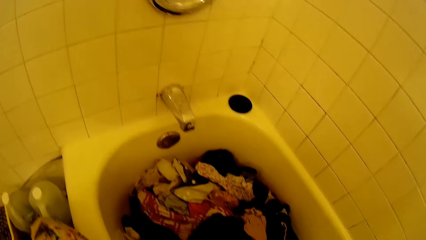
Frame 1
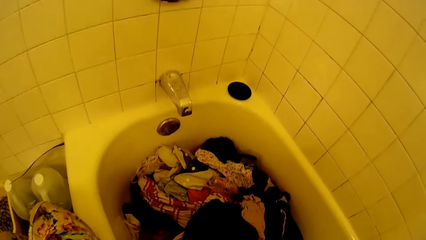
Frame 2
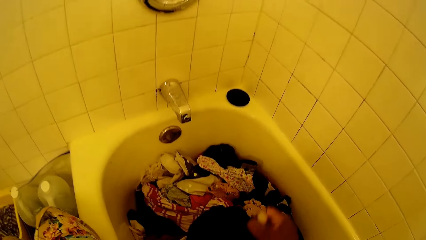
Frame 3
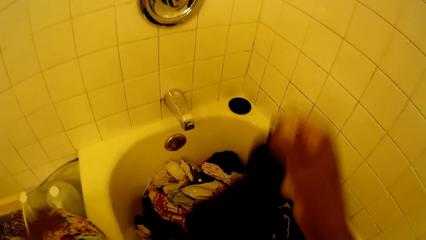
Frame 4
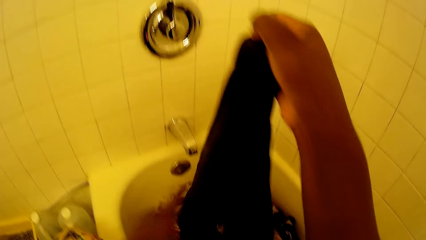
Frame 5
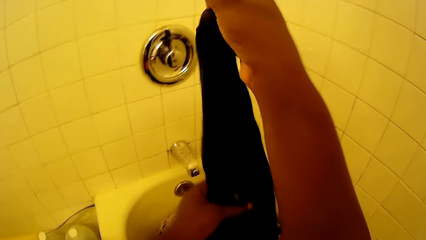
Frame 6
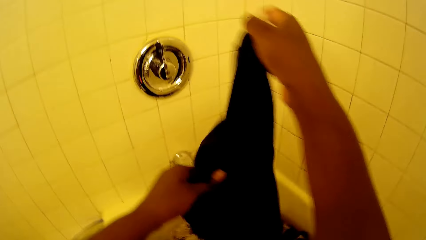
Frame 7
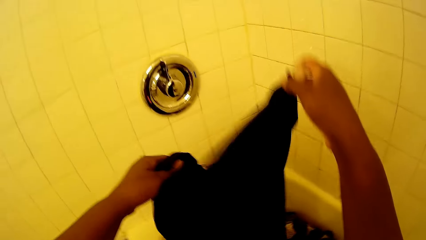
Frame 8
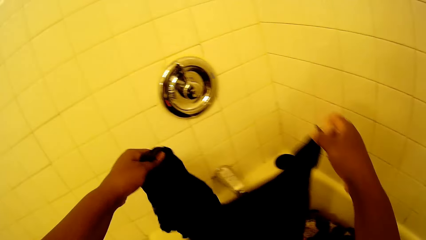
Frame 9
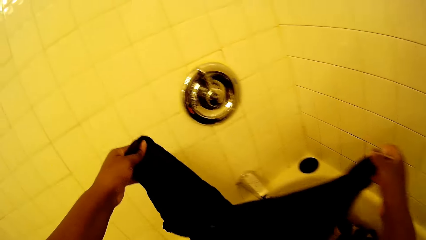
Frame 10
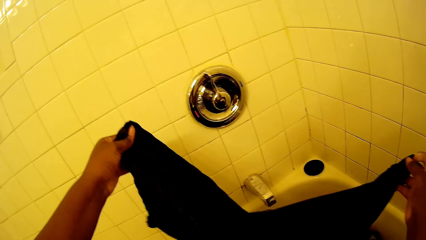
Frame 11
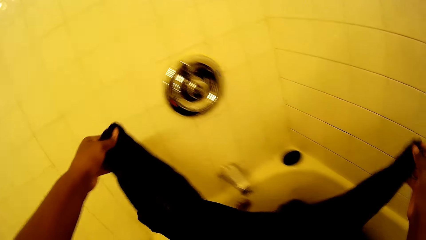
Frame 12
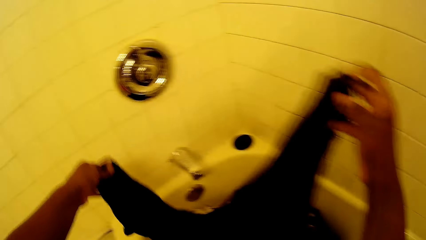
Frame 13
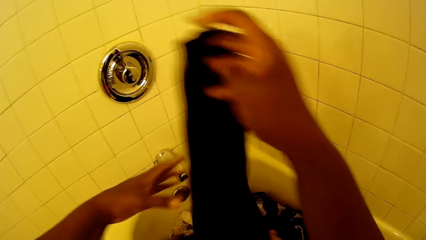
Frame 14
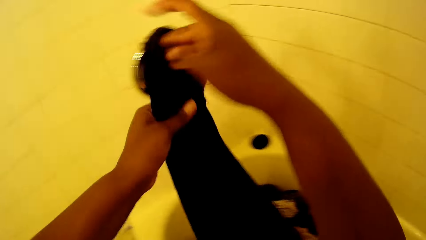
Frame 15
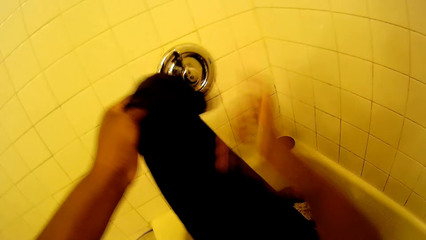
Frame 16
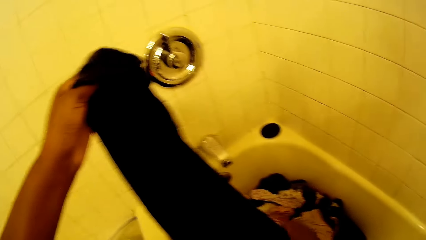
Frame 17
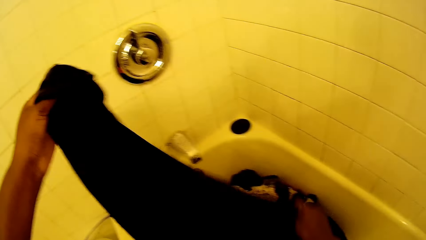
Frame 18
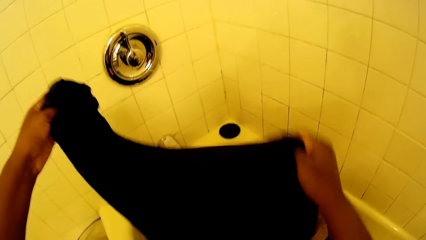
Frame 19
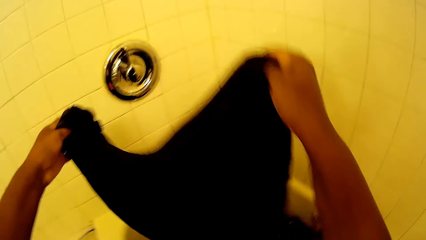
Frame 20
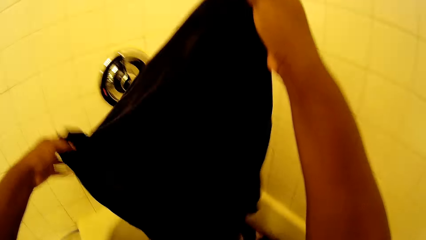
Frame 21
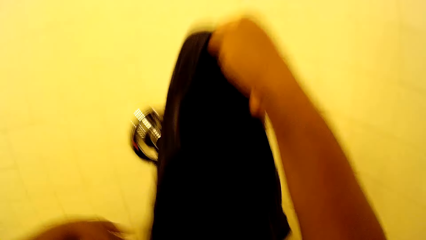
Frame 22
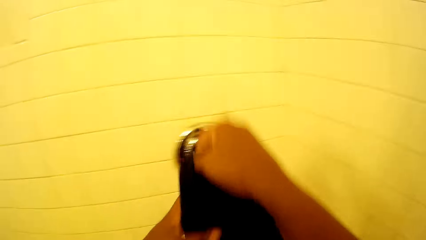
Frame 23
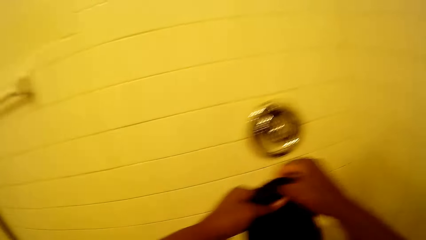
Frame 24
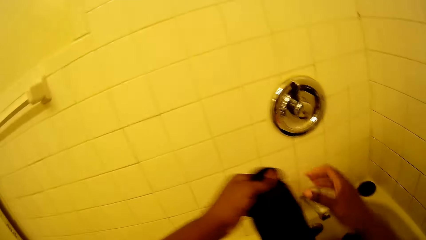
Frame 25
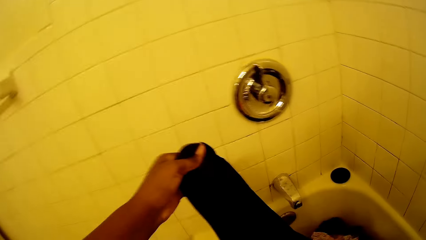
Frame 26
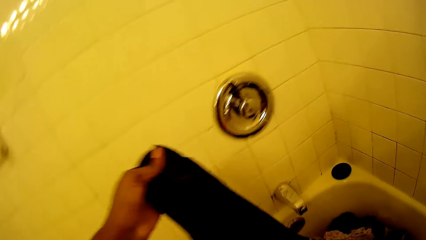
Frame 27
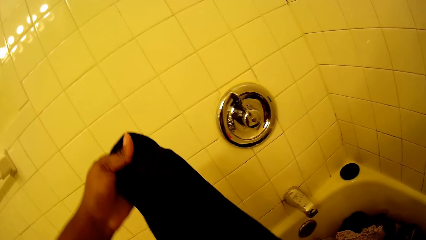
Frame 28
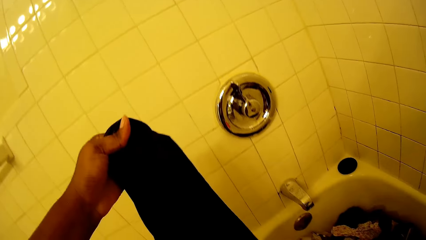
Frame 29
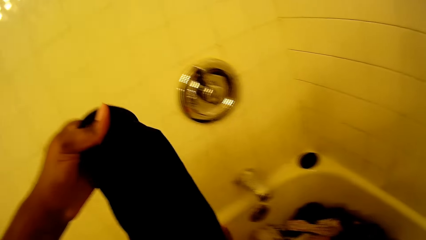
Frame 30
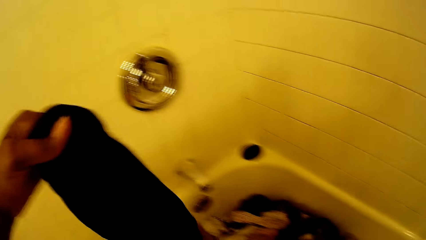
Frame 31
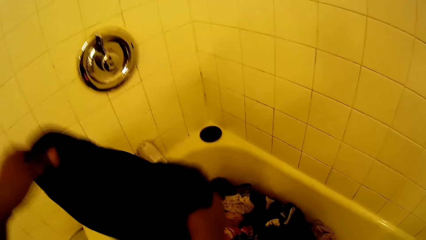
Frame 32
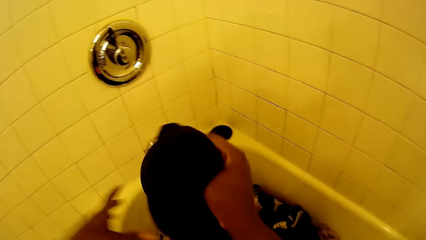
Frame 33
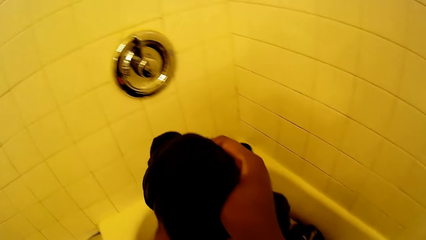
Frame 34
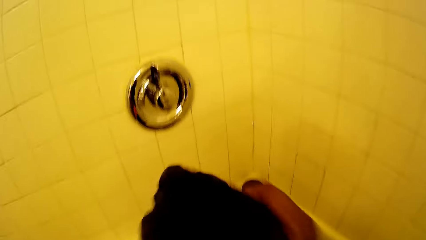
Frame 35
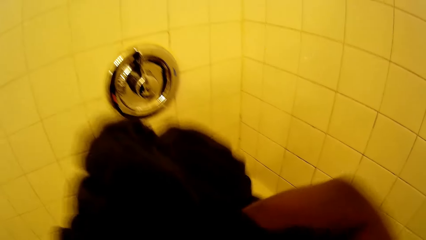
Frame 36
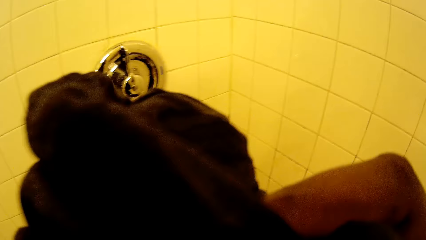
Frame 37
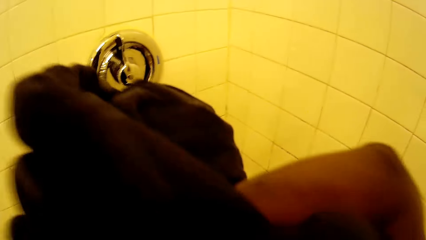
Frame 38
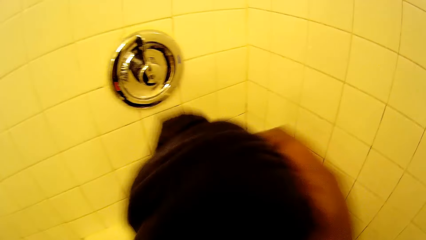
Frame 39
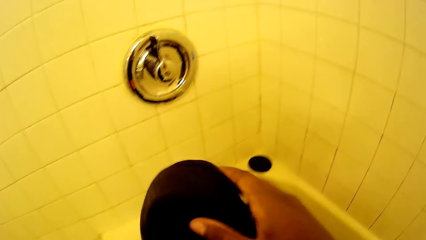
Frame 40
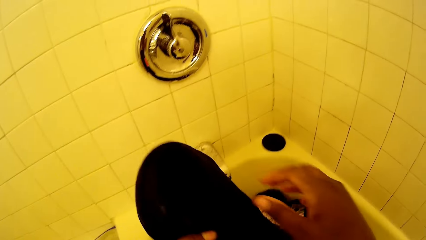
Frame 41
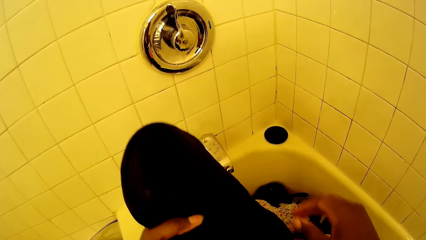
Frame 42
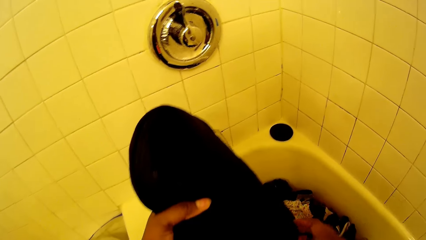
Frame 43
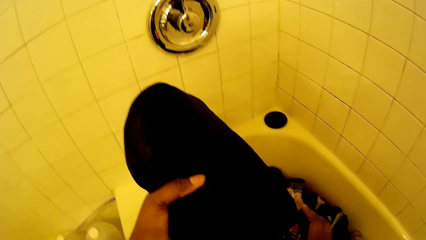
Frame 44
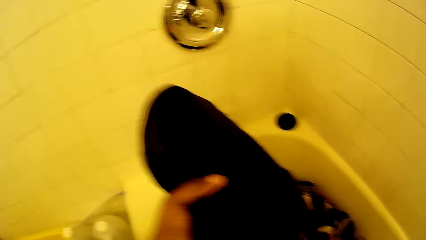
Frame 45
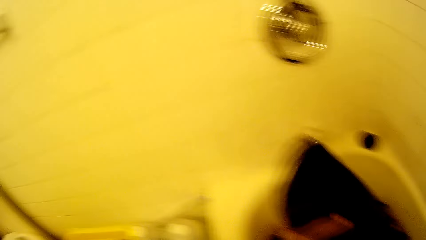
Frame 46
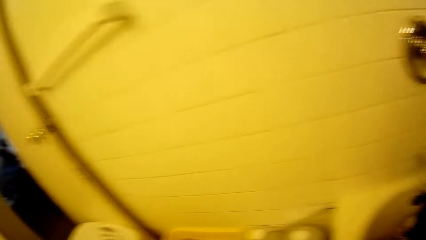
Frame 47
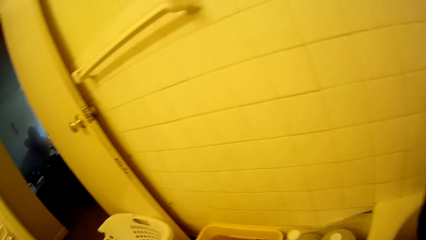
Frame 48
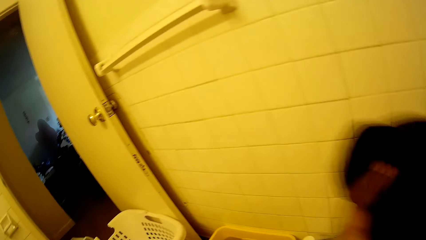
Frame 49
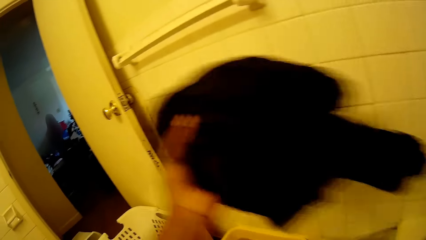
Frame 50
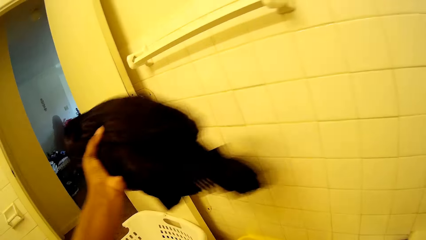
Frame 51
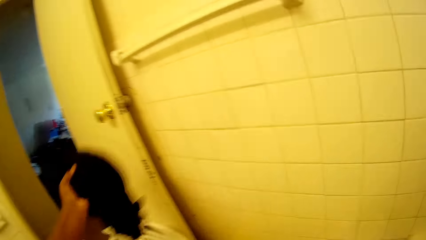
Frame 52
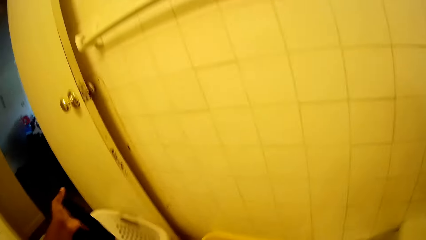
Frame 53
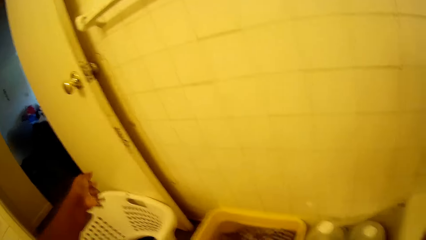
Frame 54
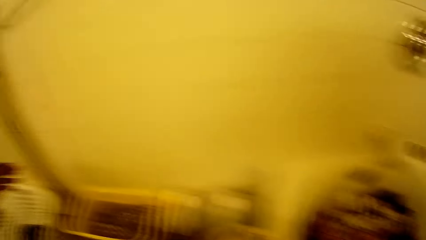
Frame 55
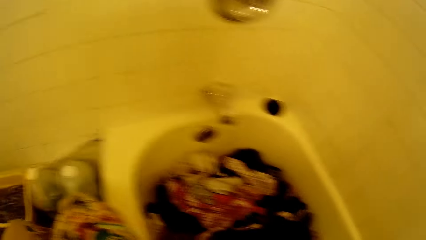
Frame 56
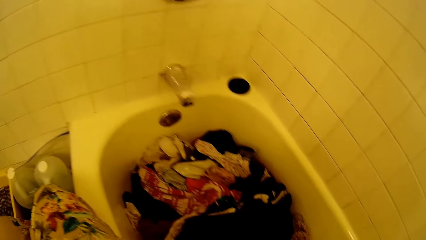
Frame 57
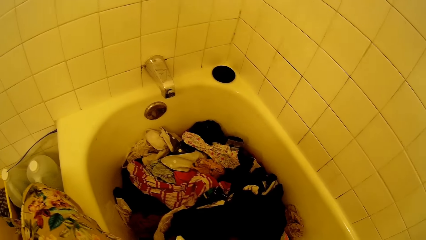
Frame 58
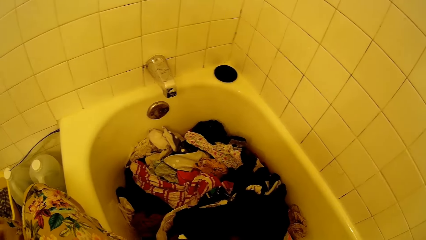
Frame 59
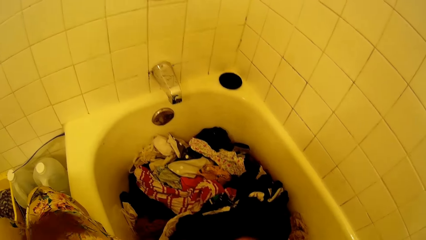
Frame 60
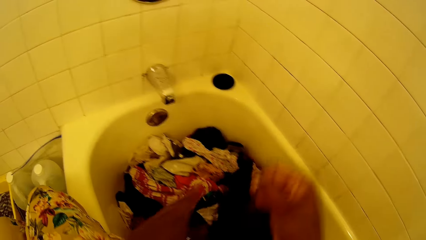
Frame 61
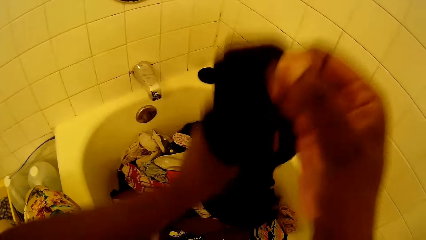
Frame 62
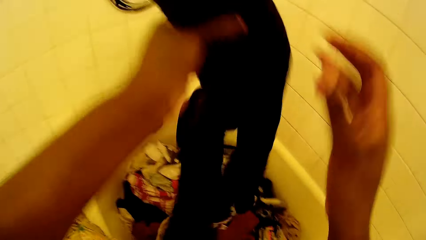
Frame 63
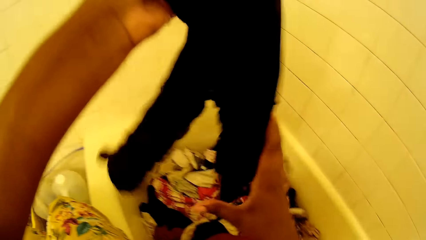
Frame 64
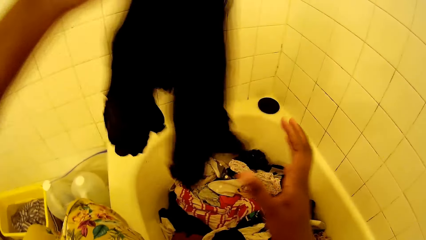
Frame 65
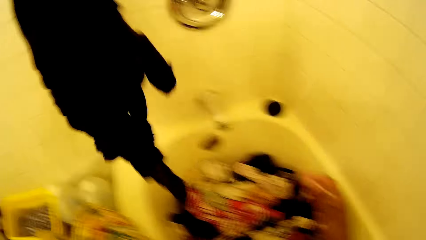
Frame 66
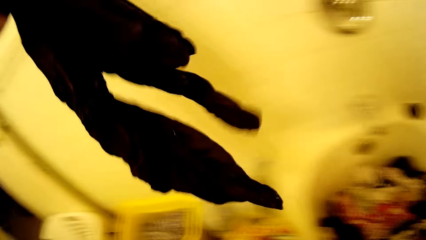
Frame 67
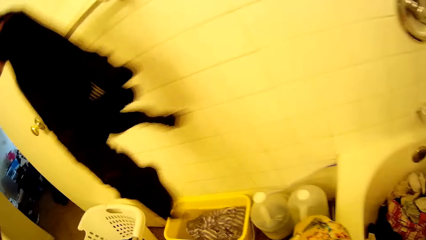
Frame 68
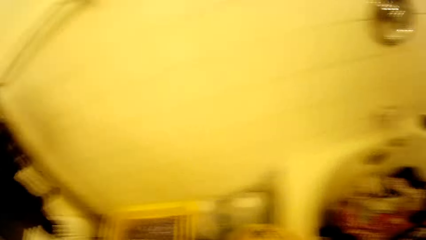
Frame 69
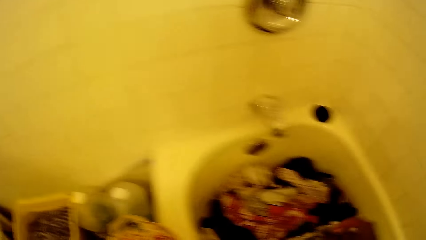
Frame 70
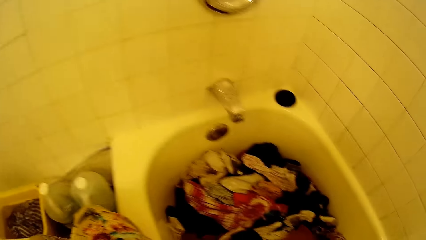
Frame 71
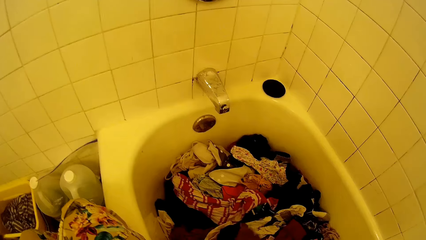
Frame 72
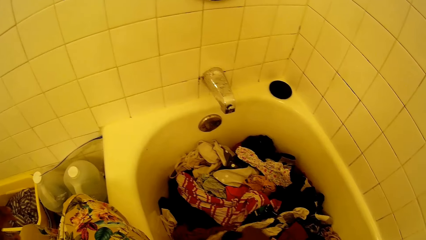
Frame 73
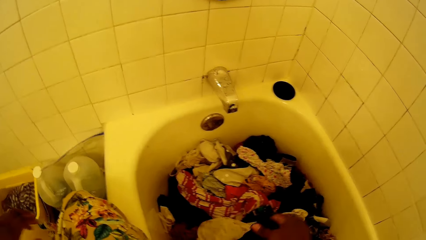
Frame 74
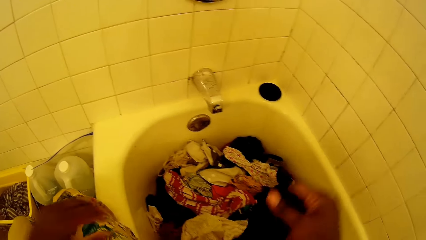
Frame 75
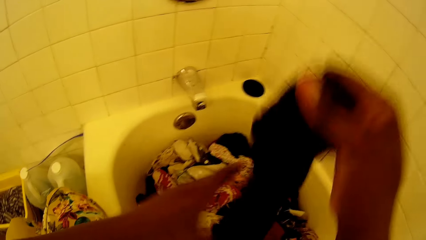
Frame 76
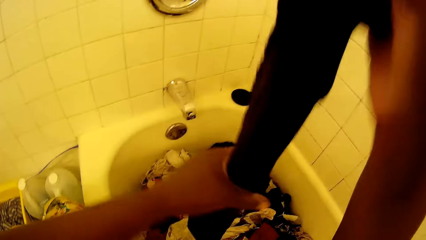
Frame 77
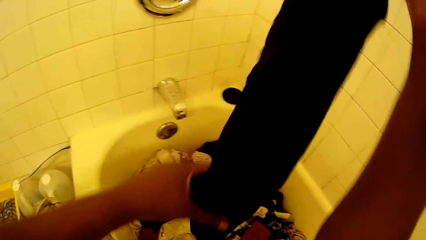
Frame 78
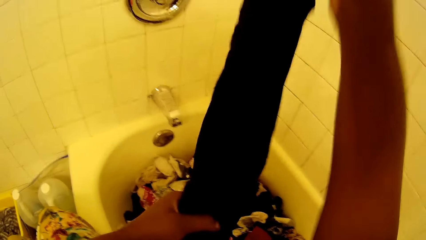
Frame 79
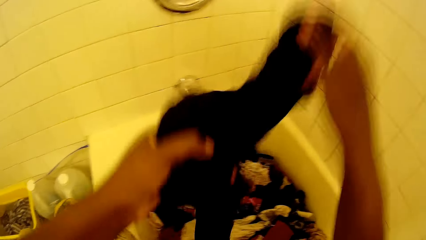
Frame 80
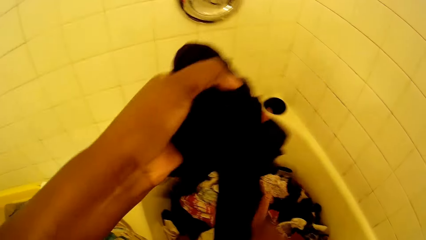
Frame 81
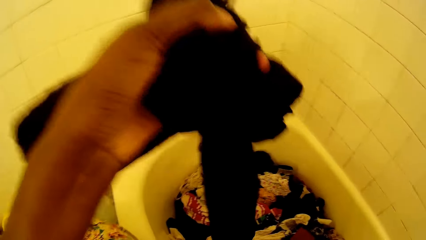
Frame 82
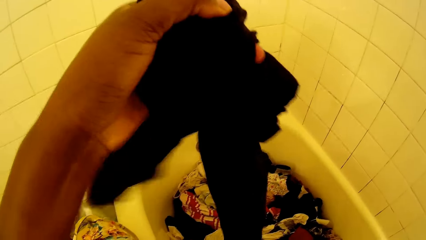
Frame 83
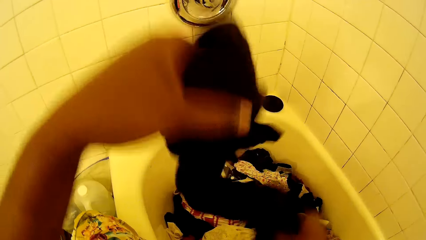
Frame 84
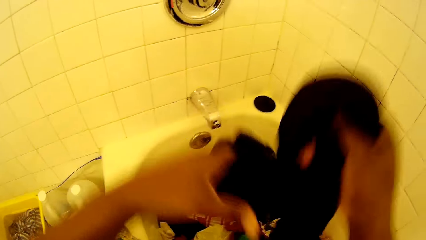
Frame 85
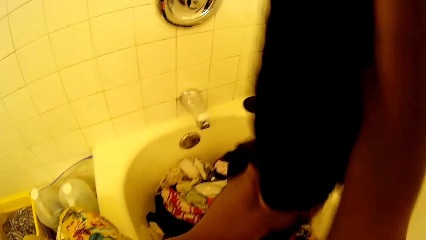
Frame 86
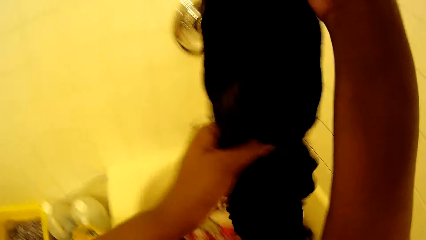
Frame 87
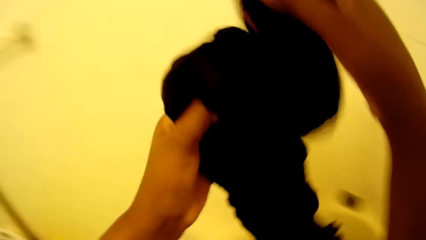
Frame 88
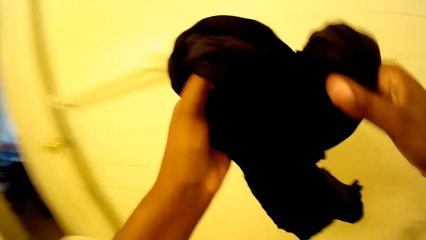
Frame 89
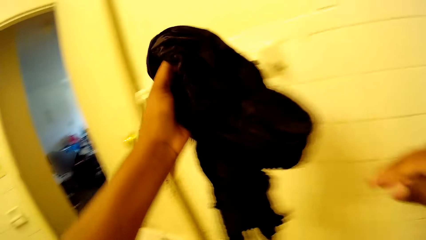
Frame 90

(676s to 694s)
The camera wearer picks up a cloth from the bathtub with her right hand. She folds the cloth with both hands. She drops the cloth into the laundry basket with her left hand. She picks up a cloth from the bathtub with her right hand. She drops the cloth into the laundry basket with her left hand. She picks up a cloth from the bathtub with her right hand.
